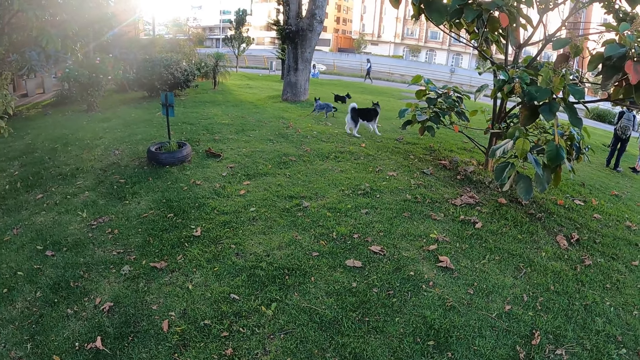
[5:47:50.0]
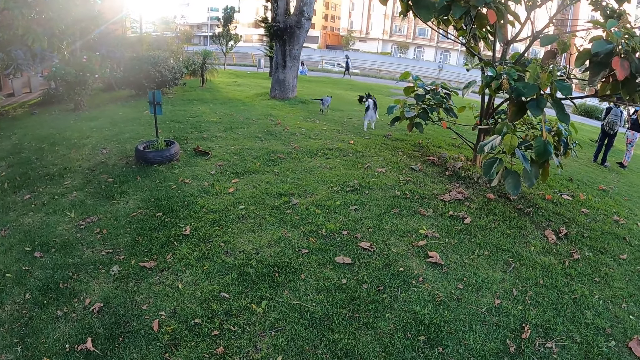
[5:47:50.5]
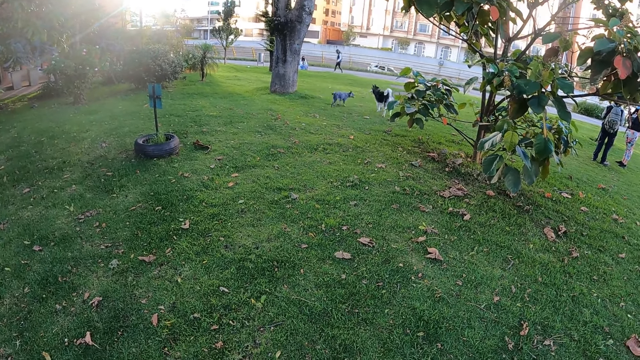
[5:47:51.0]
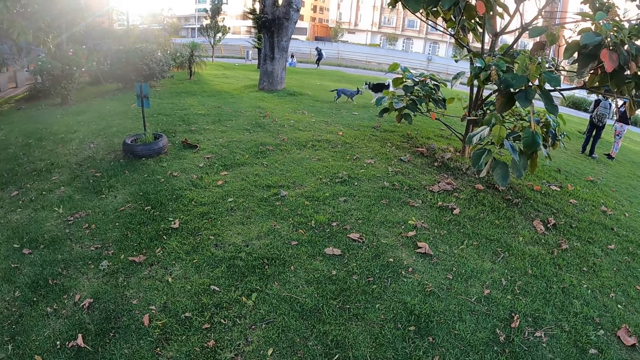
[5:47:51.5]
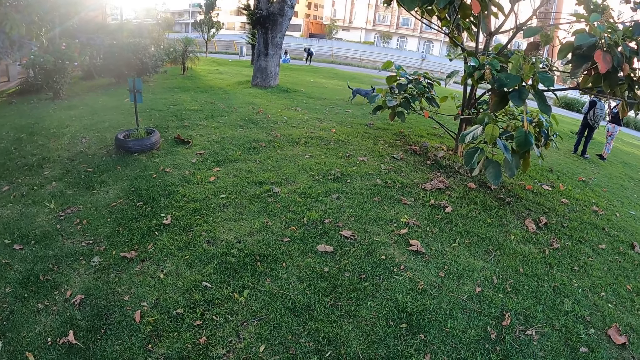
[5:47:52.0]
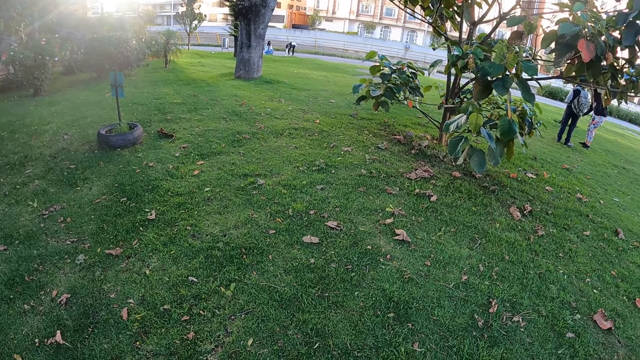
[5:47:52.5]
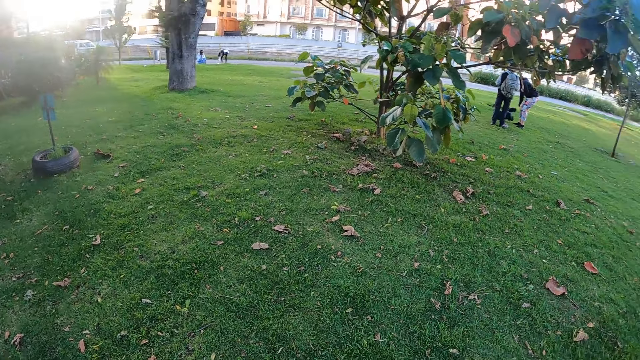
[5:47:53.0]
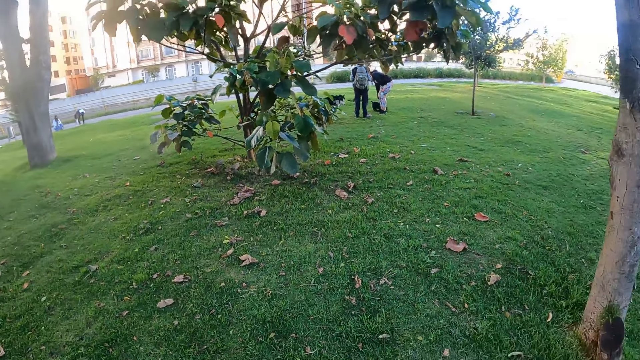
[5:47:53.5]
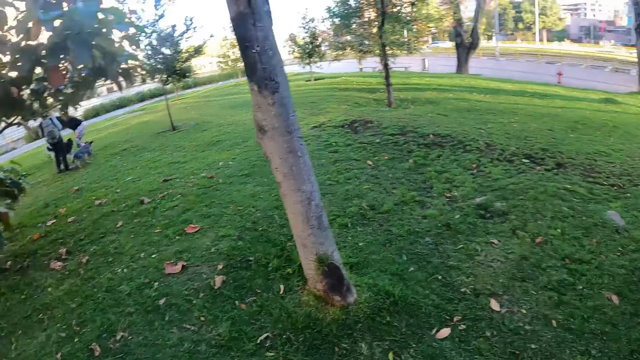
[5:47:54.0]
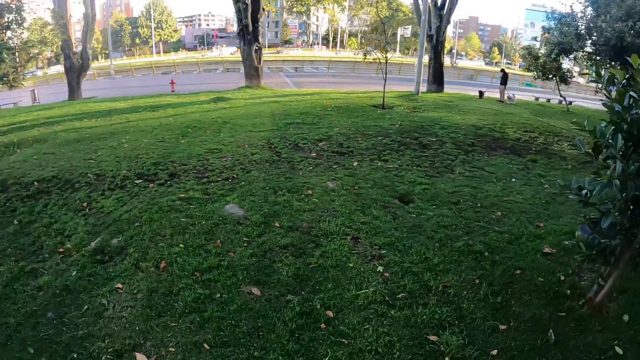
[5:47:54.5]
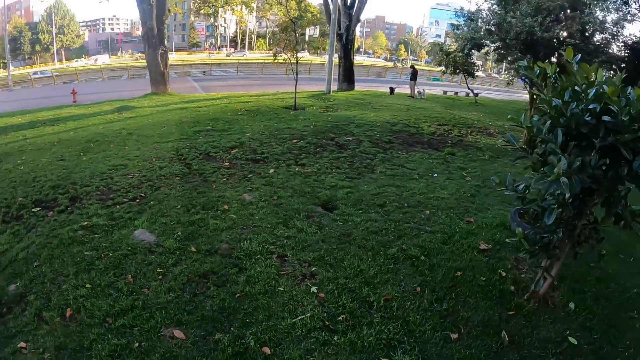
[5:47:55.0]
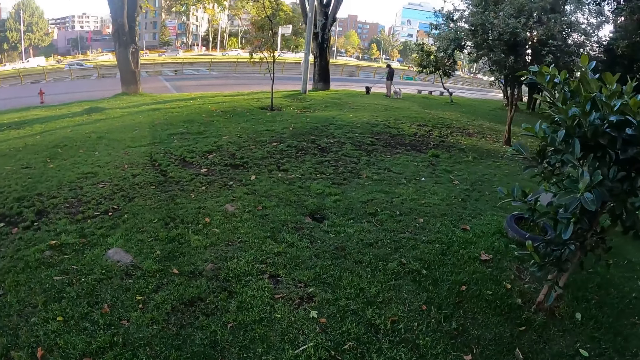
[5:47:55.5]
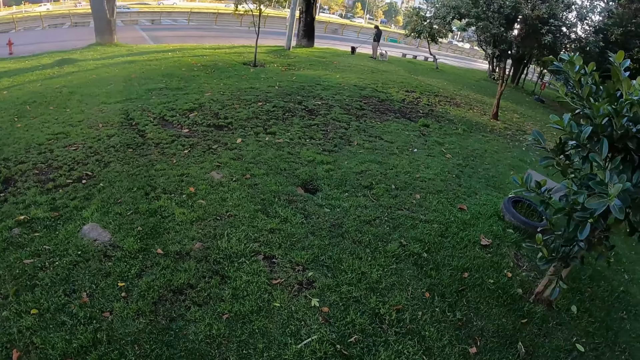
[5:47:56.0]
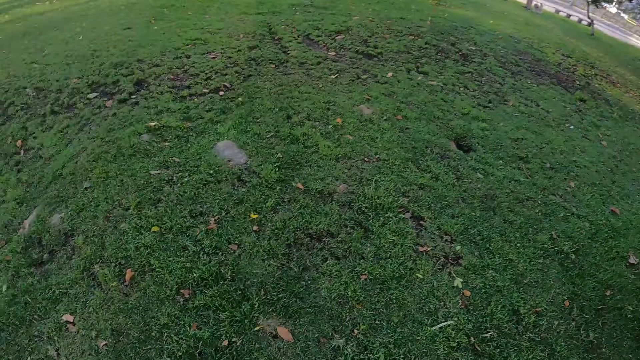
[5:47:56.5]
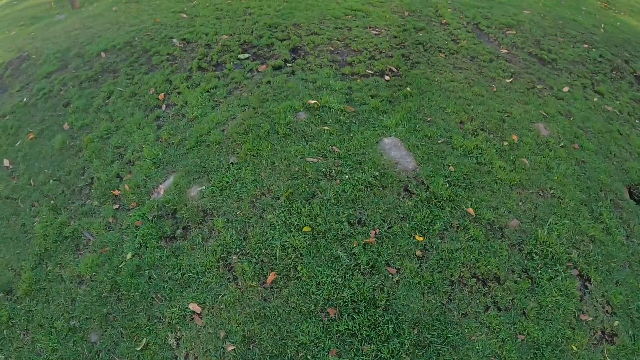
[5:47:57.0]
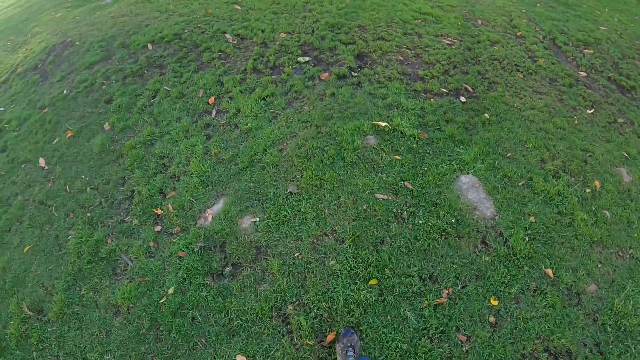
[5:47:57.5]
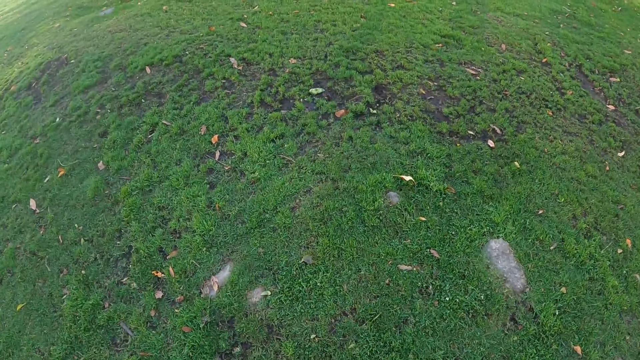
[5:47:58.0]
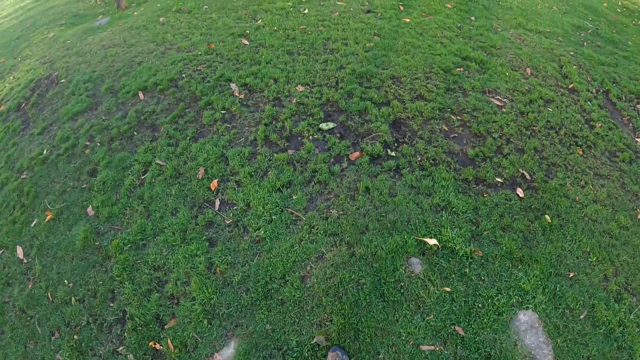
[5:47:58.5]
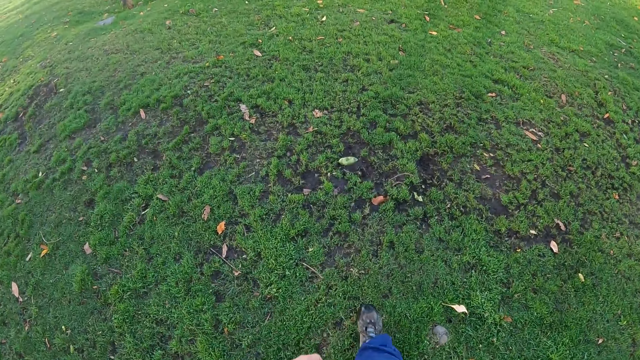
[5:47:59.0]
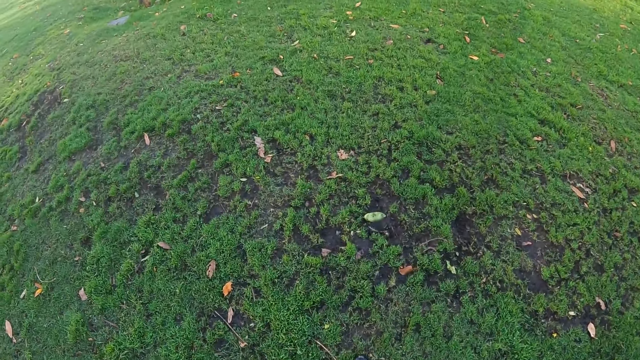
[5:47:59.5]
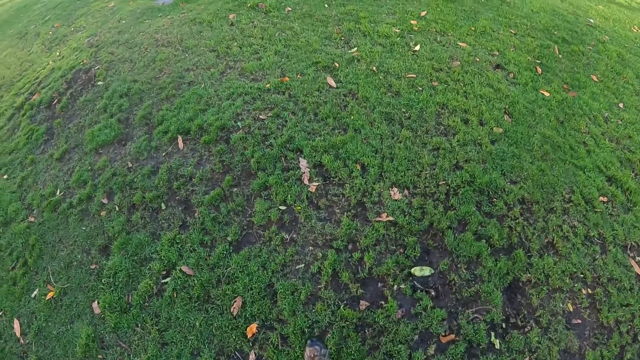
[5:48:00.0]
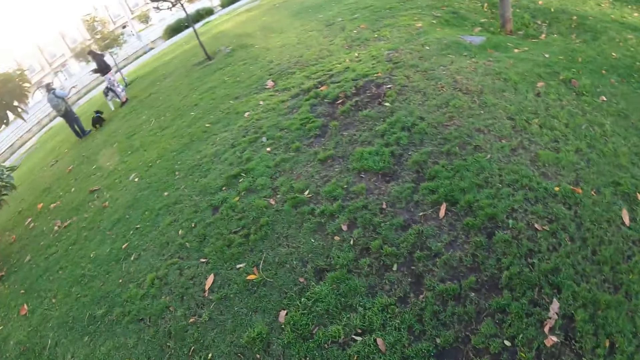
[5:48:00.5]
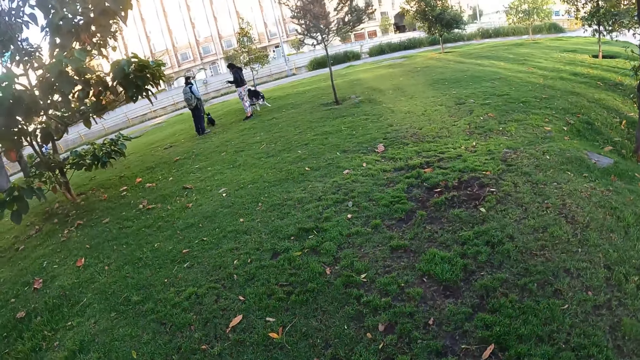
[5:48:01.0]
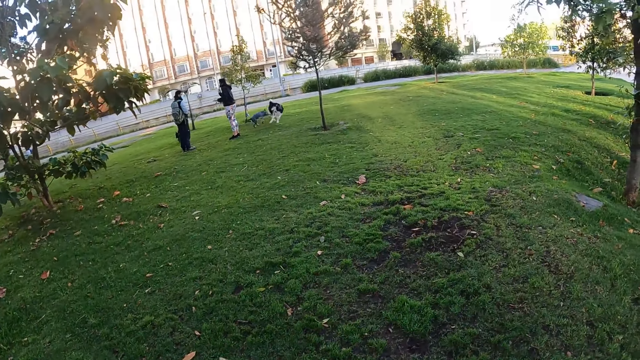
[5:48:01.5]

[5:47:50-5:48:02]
The camera wearer walks on the grass.

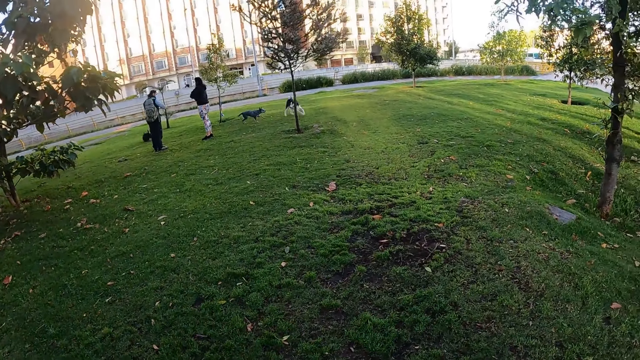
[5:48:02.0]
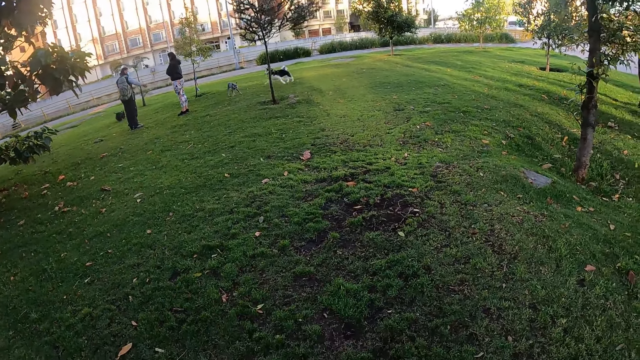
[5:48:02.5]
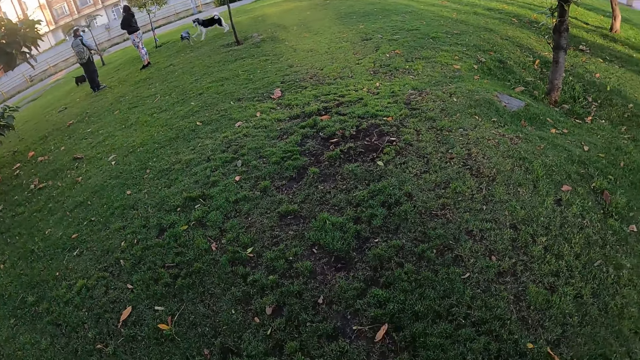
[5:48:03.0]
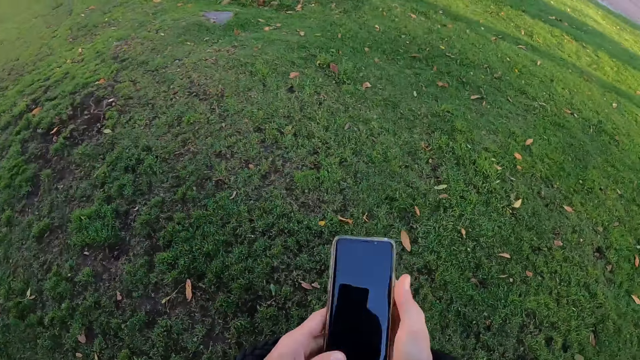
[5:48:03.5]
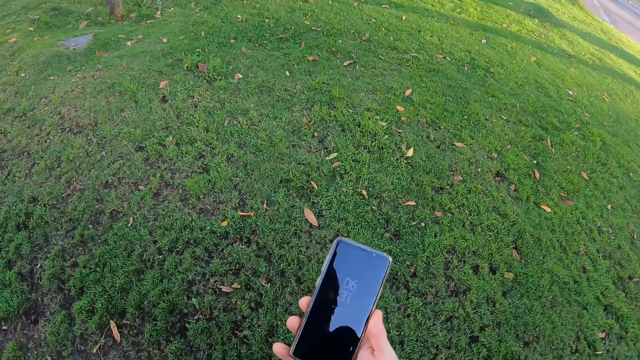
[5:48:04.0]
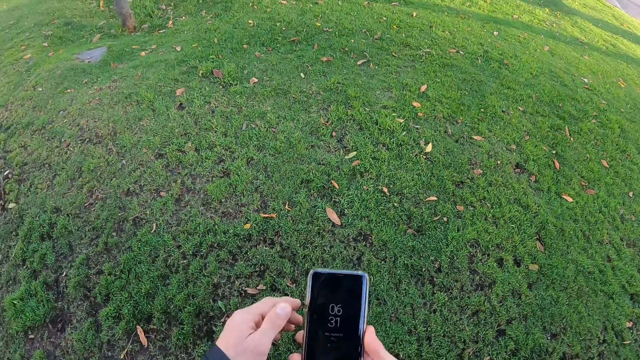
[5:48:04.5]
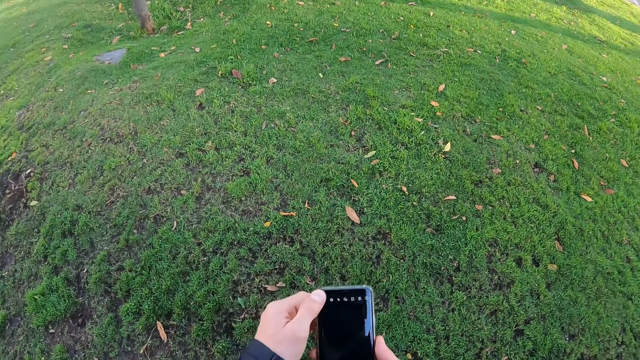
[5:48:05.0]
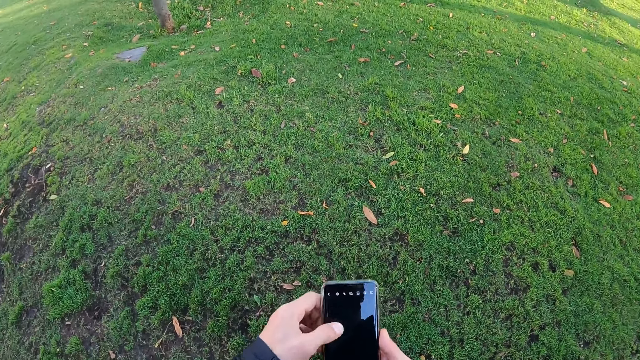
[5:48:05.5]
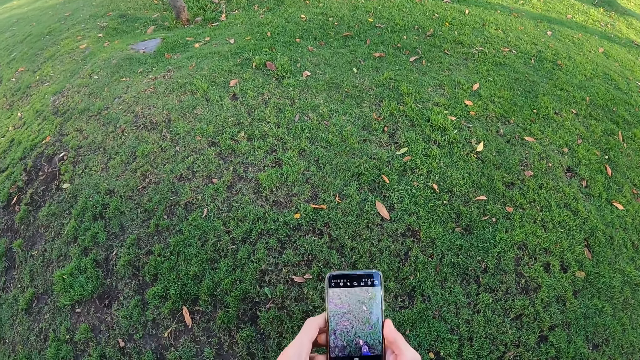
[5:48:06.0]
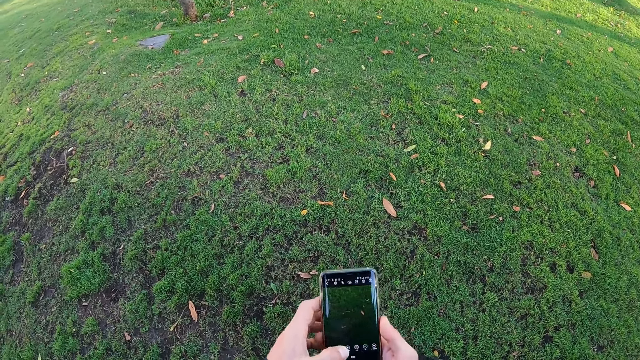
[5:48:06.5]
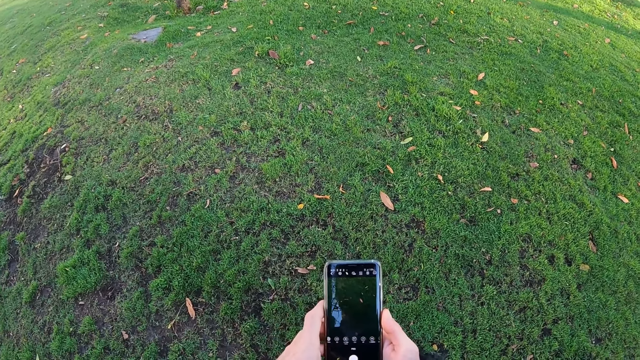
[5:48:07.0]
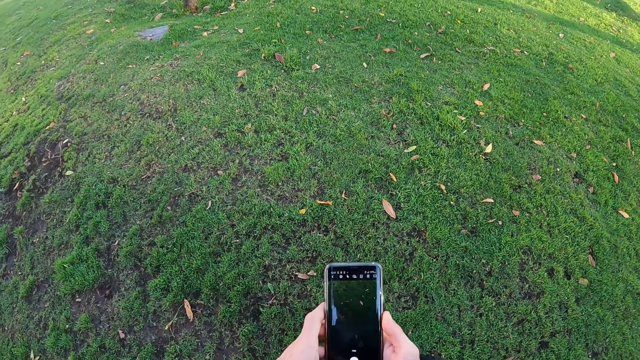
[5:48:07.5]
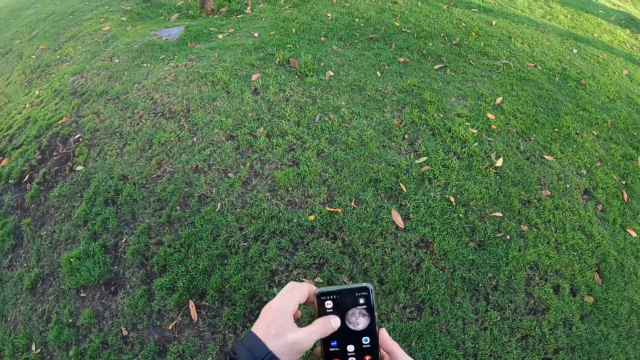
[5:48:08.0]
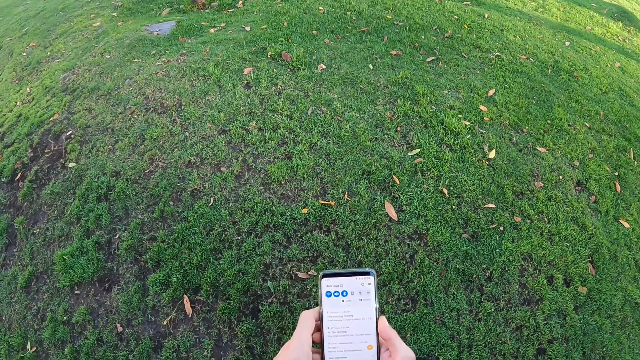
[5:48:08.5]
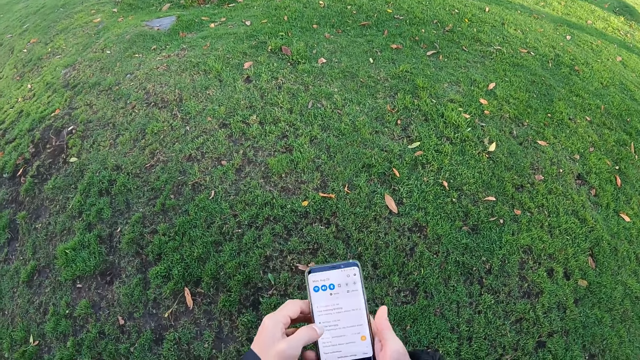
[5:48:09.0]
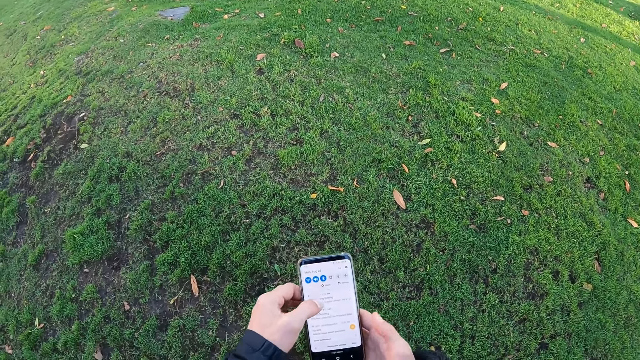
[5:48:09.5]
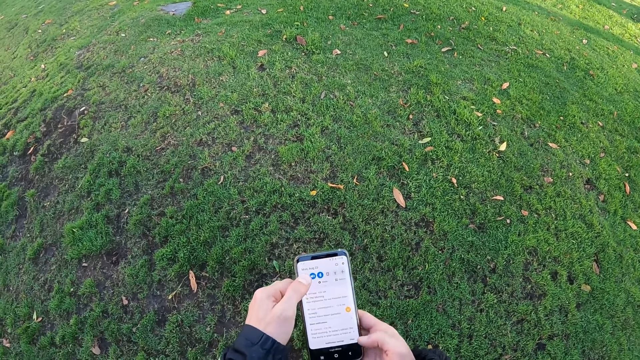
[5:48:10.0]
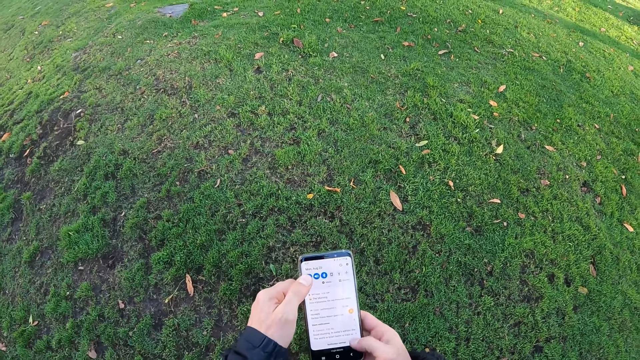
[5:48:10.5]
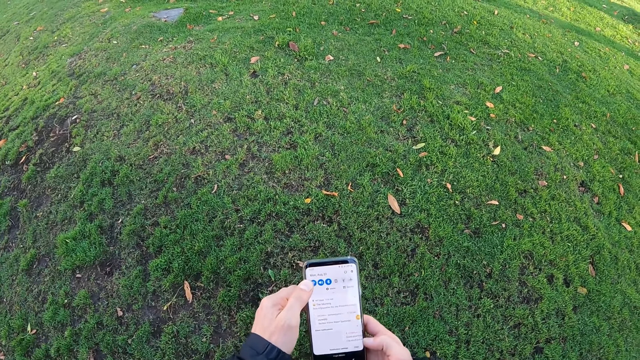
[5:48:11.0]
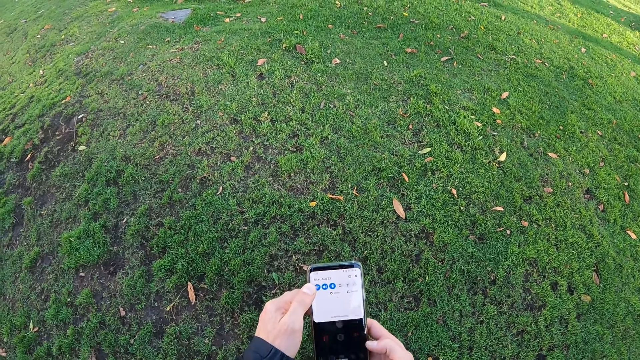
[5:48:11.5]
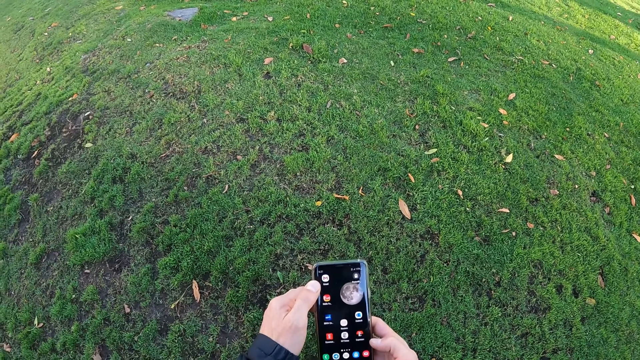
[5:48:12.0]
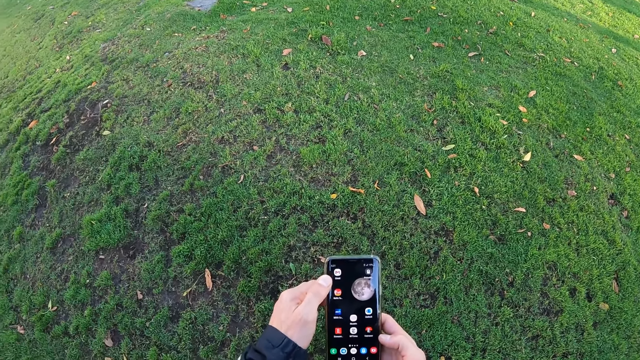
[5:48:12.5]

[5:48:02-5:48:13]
The camera wearer holds a phone with both hands. They operate the phone with both hands.
